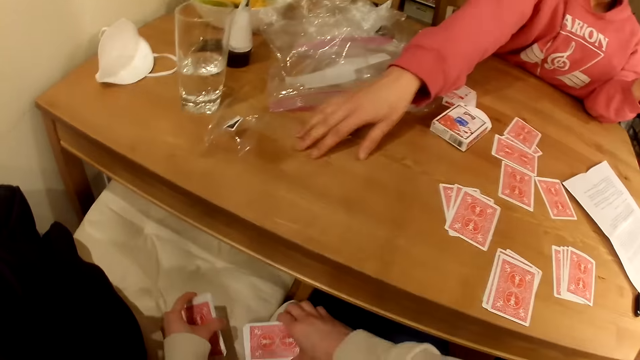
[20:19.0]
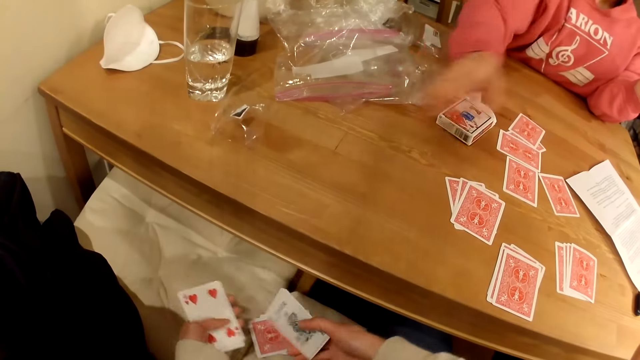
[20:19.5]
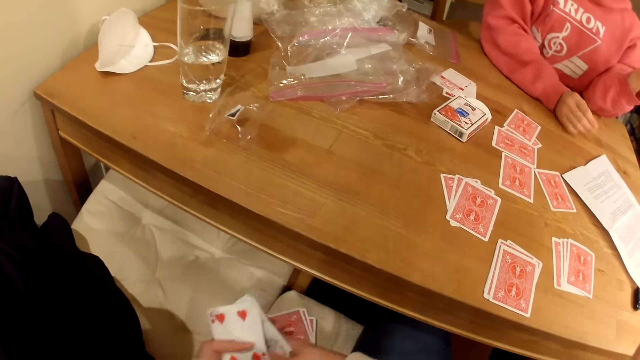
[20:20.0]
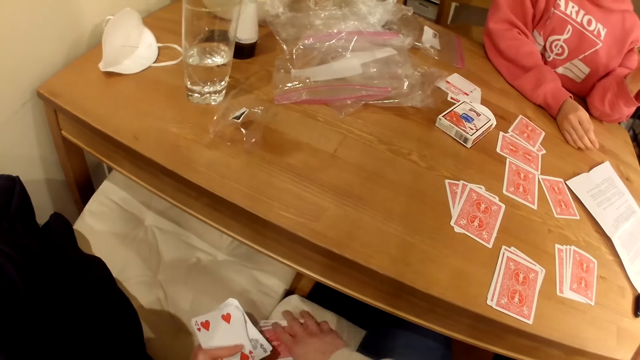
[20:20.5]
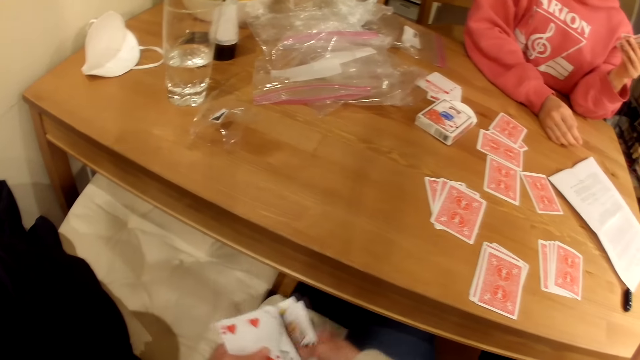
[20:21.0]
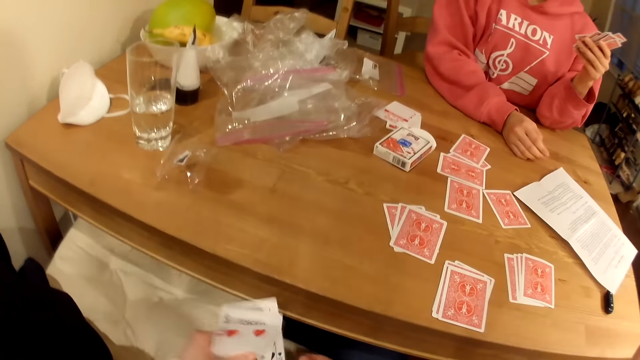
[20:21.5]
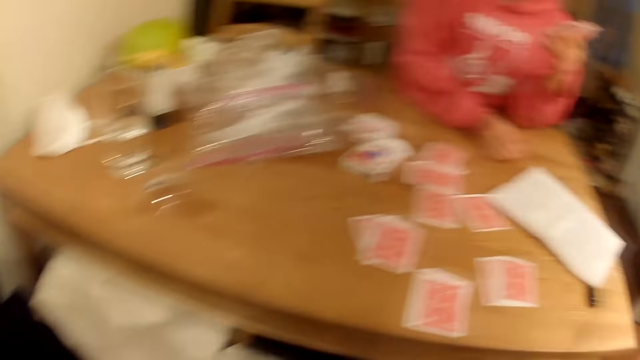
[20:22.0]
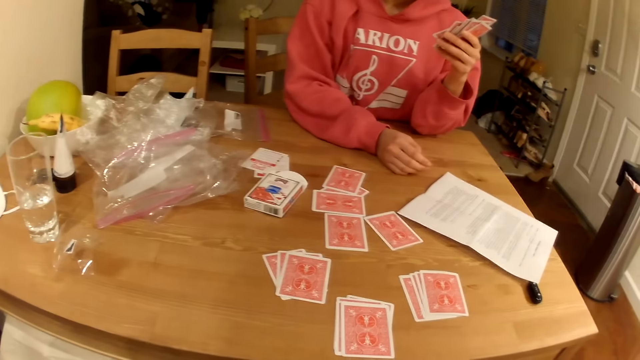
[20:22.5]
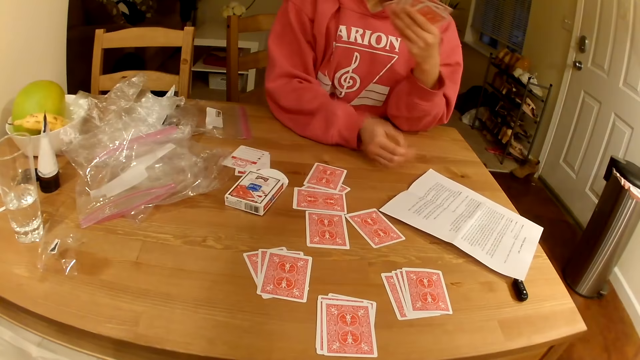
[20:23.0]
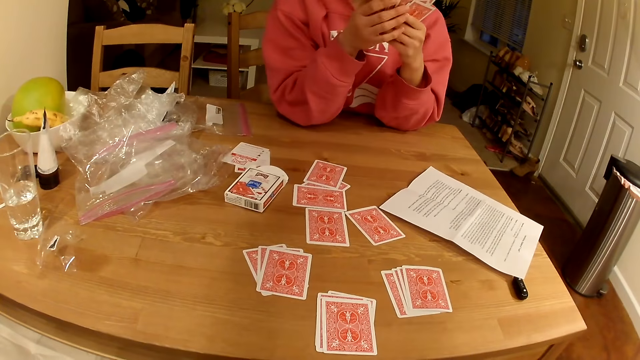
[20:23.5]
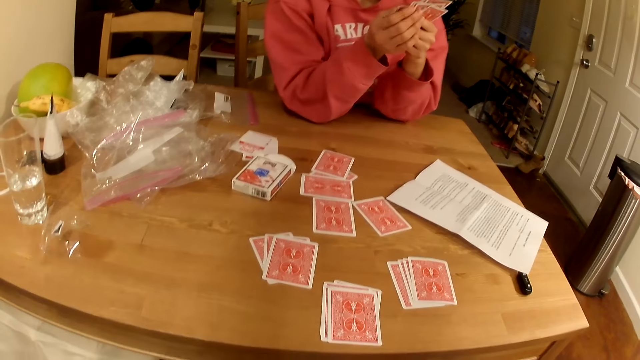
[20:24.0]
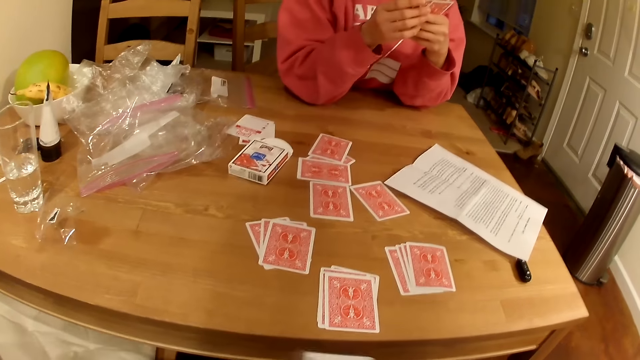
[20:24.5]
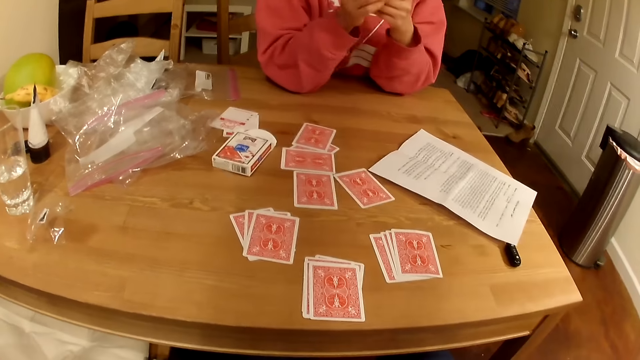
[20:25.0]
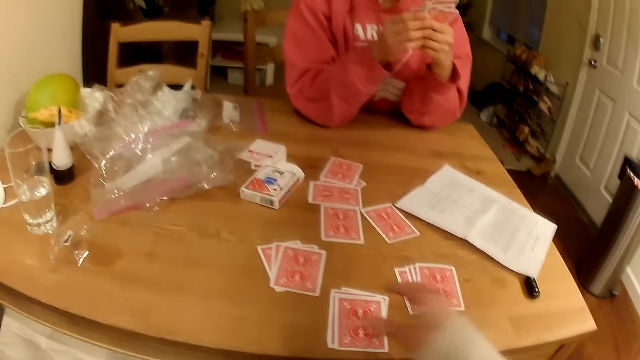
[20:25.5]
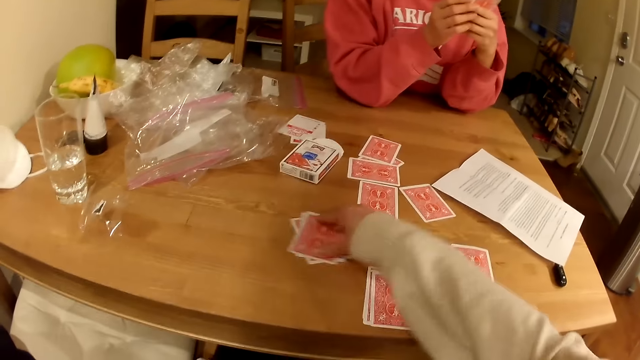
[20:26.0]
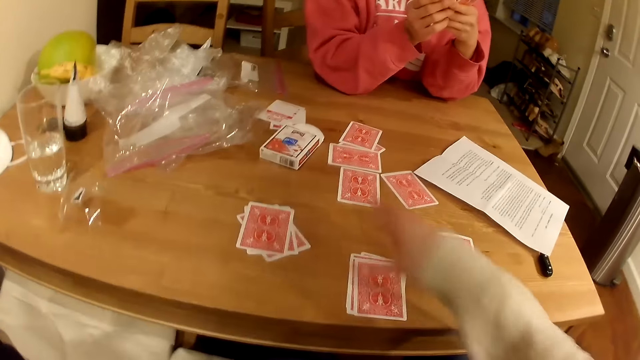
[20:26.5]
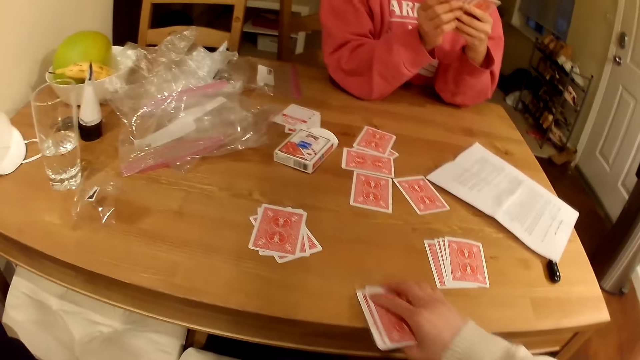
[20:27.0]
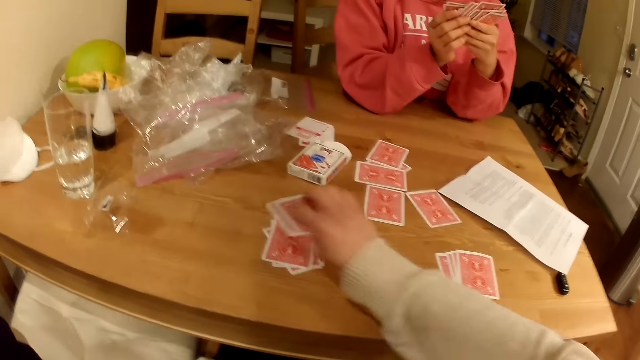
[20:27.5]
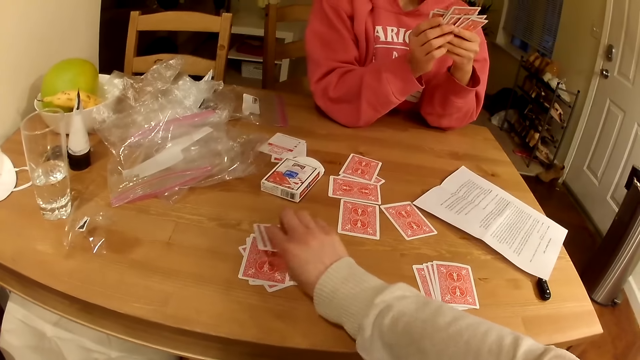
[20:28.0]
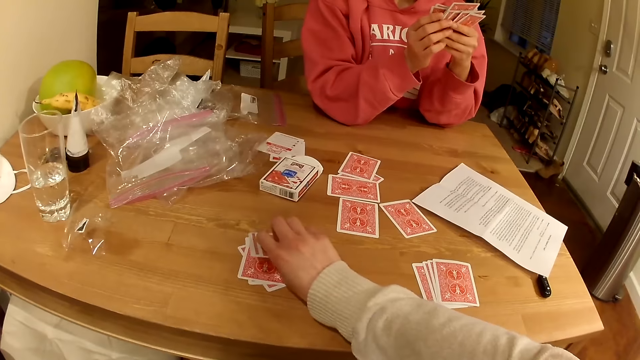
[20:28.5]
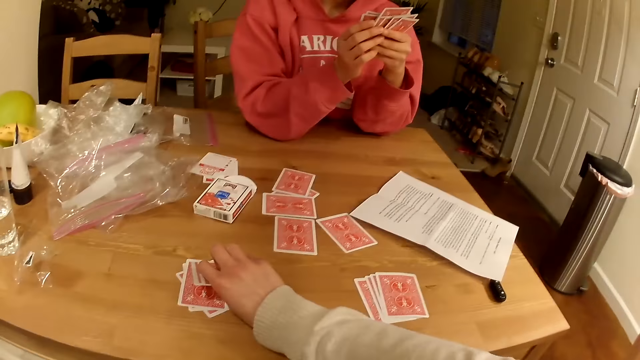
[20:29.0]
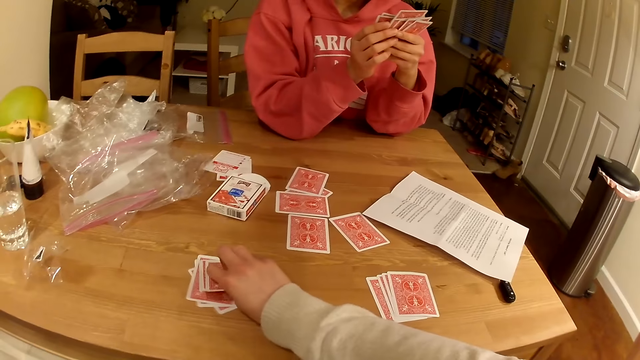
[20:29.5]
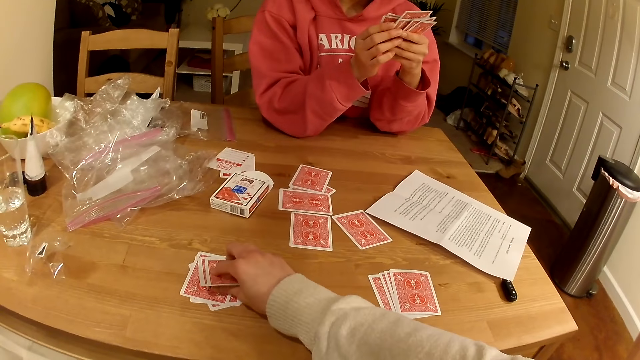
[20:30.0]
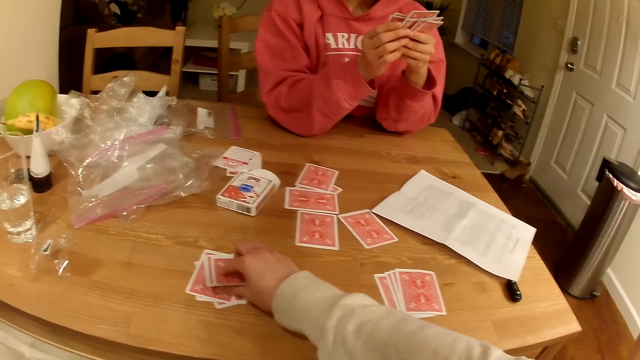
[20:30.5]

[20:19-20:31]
The camera wearer picks playing cards from the seat. They move the playing cards on the table. They place the playing cards on top of other playing cards on the table.

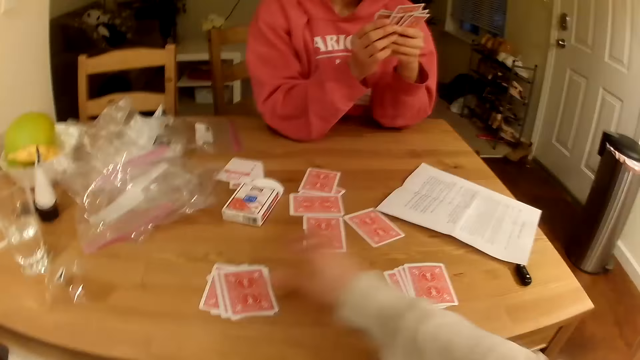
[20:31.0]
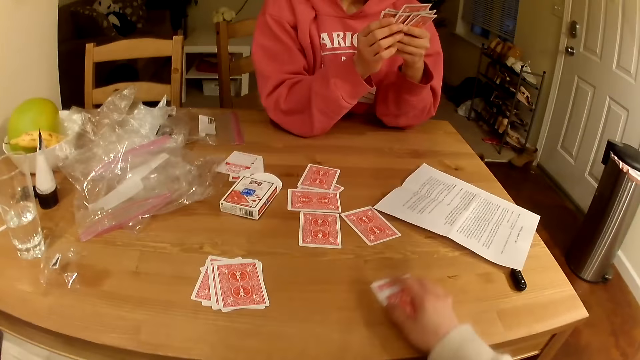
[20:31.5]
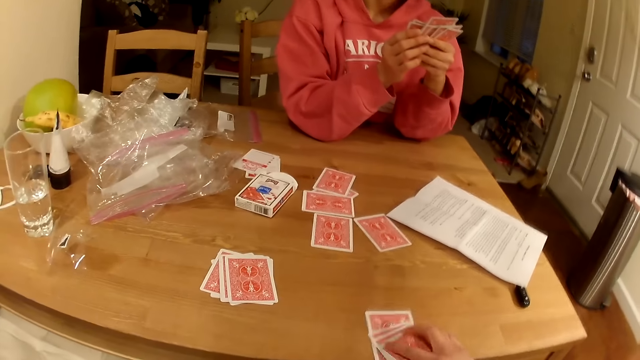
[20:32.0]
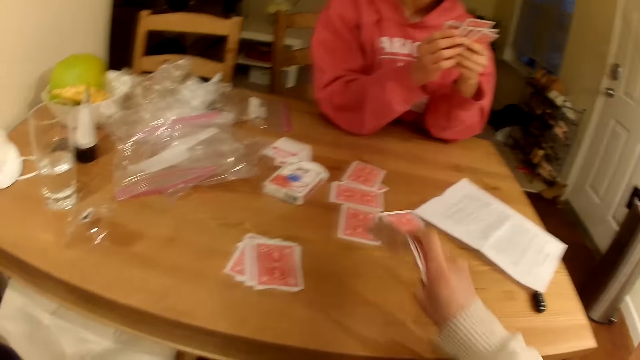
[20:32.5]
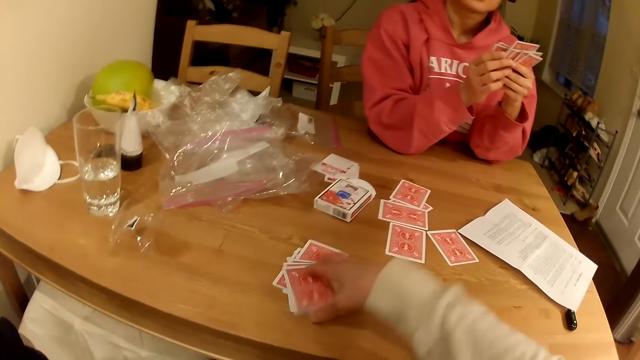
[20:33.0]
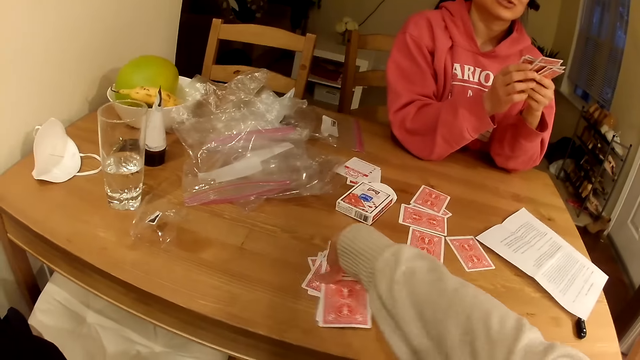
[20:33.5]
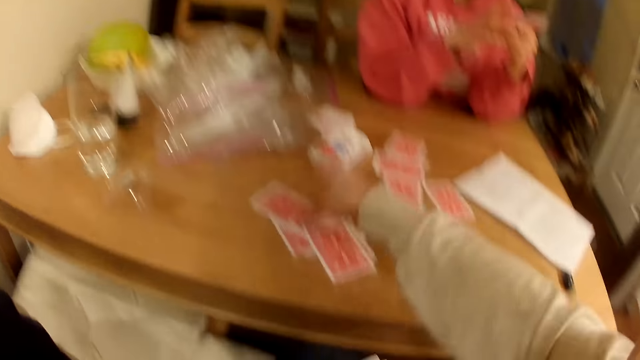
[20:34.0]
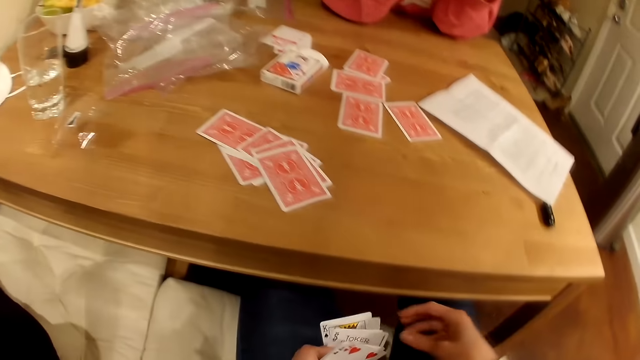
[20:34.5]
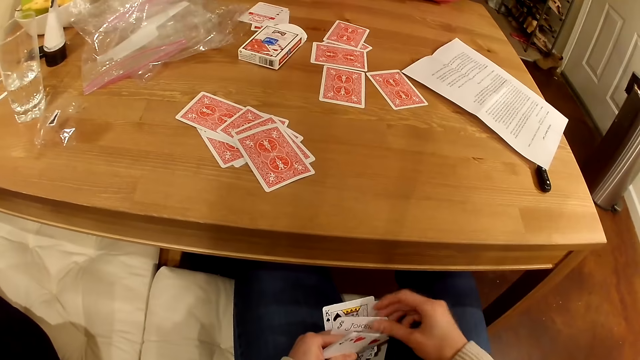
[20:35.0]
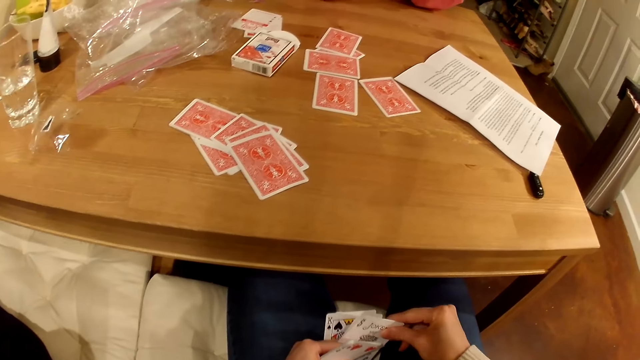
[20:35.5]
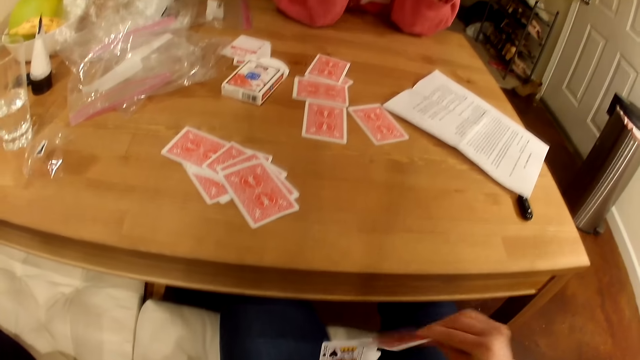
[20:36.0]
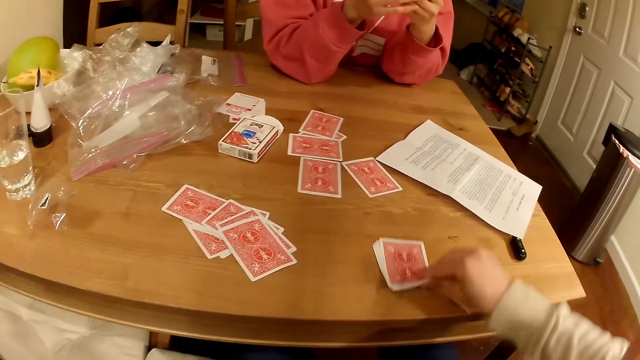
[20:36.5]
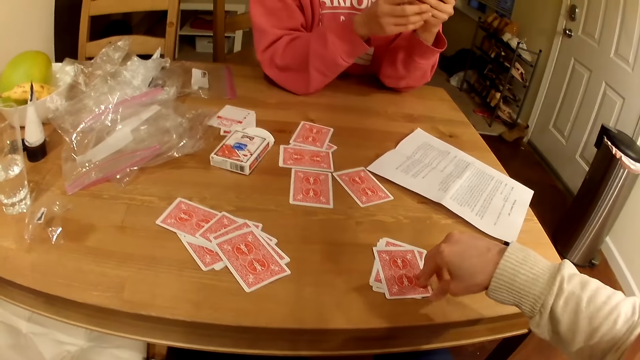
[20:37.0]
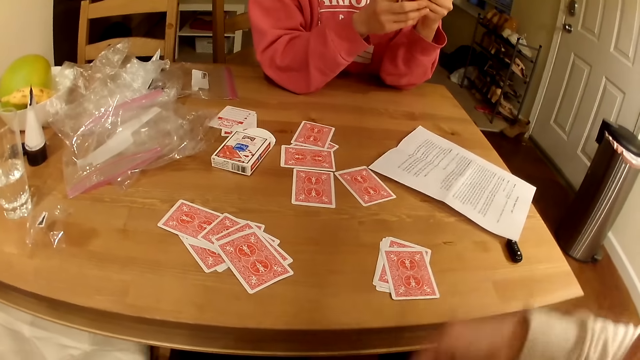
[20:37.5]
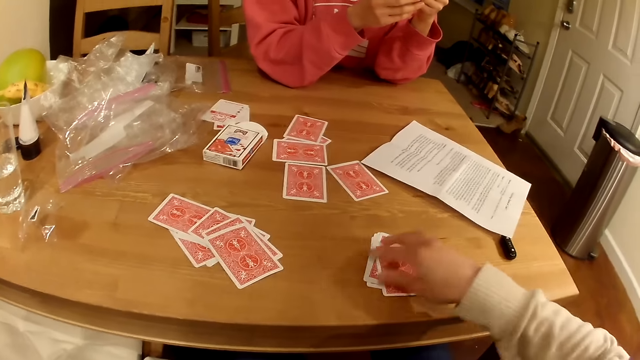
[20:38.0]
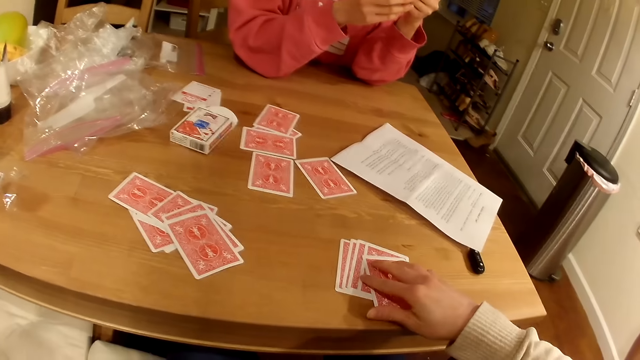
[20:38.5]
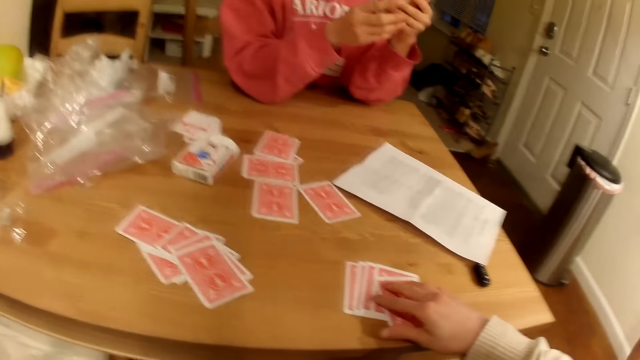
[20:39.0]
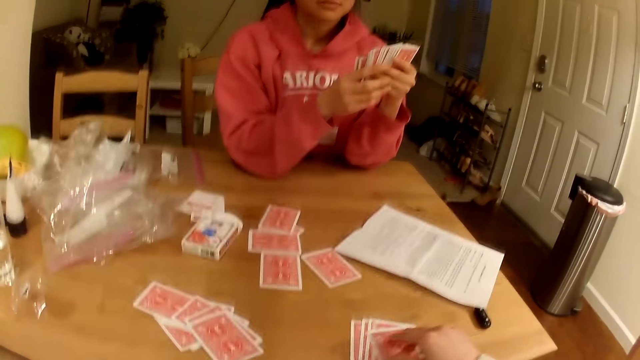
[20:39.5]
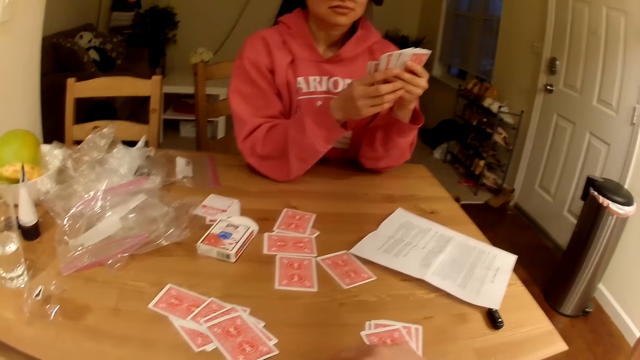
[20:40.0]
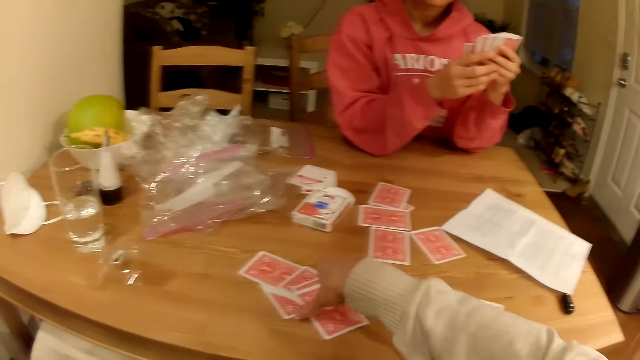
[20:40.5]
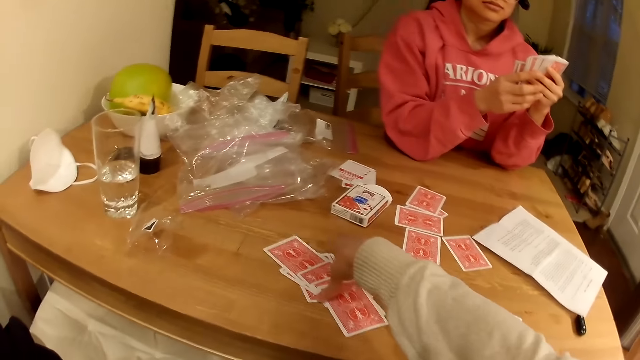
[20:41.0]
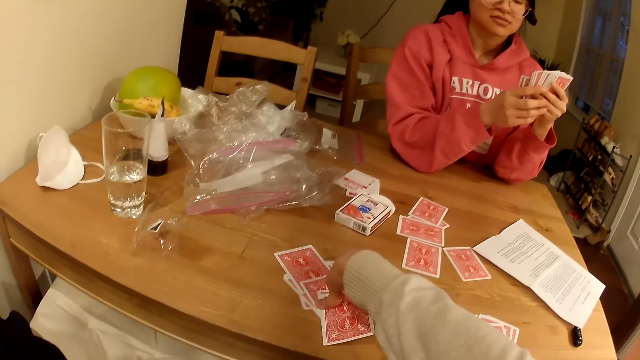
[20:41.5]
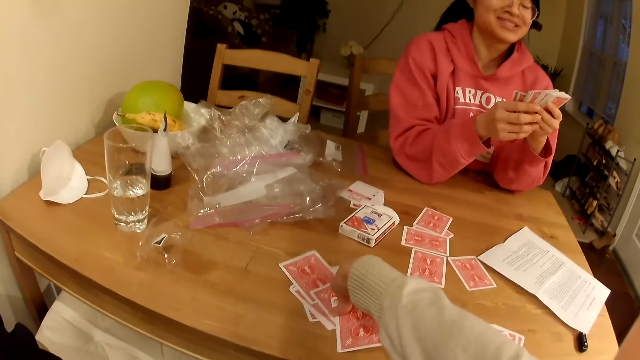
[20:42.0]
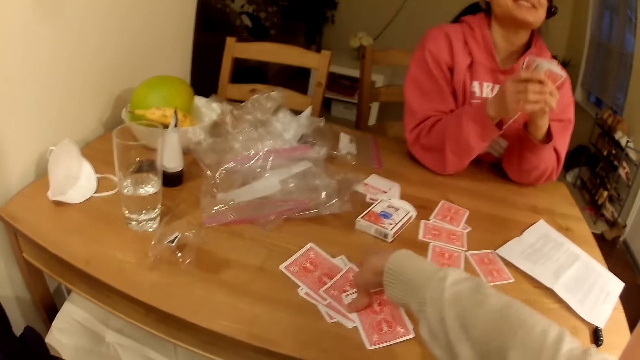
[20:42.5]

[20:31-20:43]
The camera wearer puts playing cards on the table. They talk with a woman. They pick the playing cards from the table.
